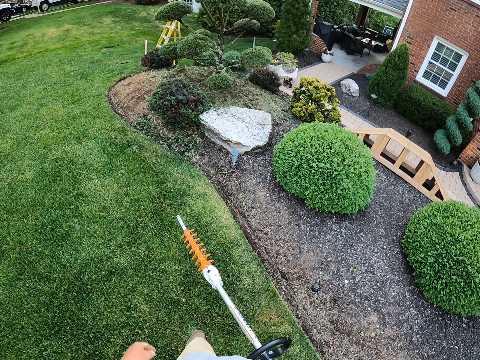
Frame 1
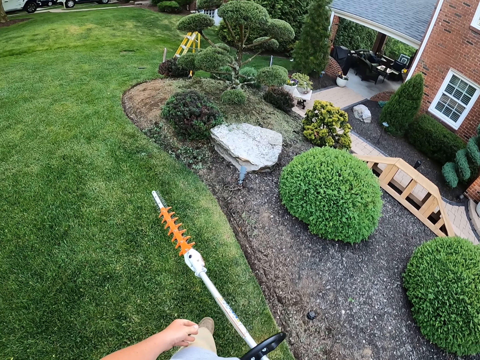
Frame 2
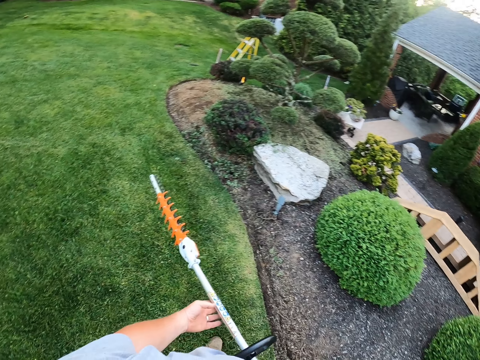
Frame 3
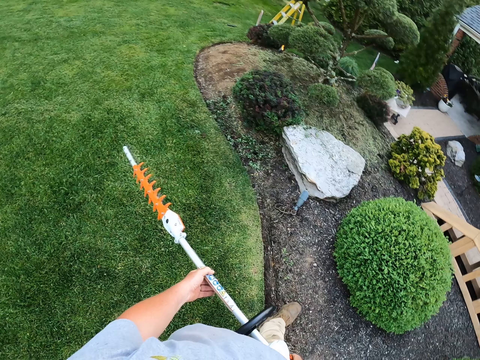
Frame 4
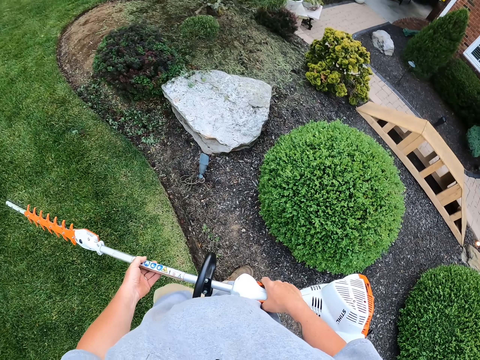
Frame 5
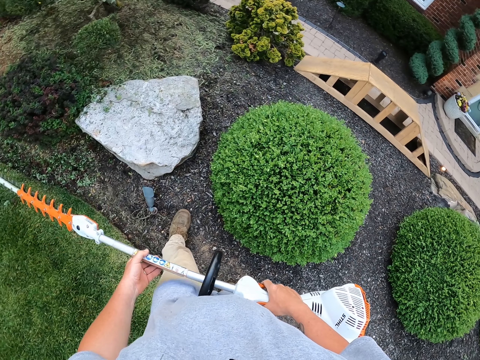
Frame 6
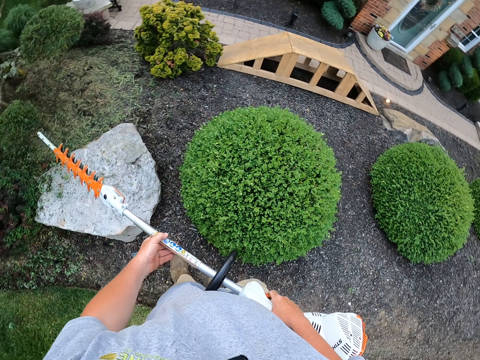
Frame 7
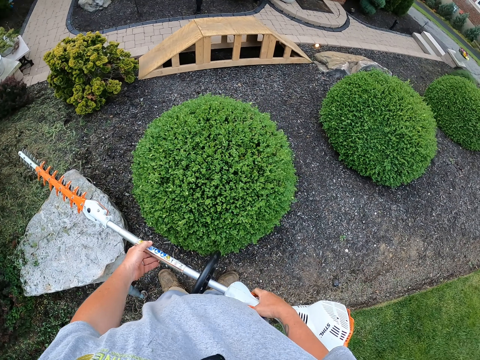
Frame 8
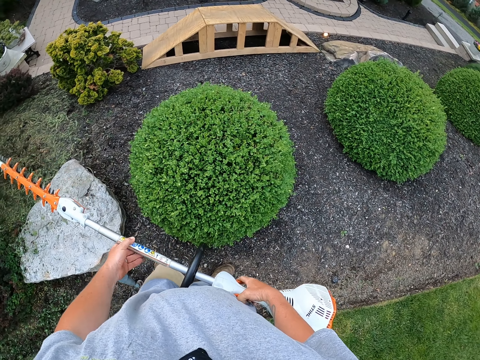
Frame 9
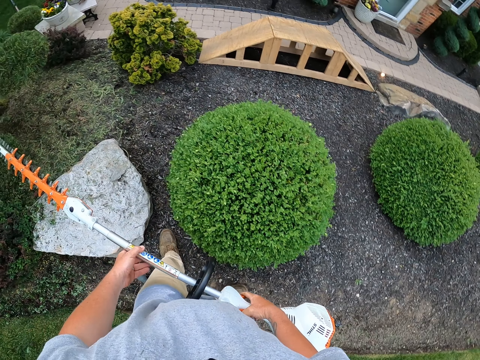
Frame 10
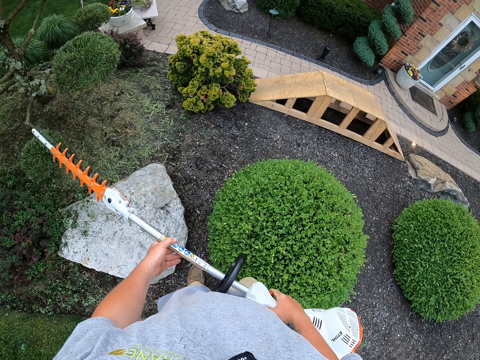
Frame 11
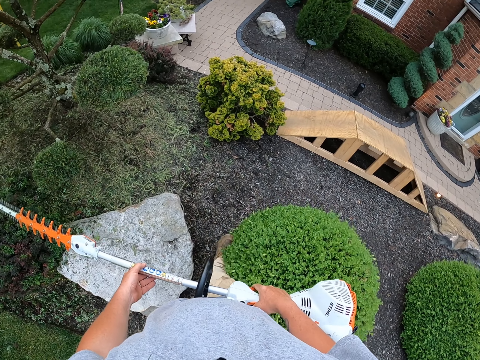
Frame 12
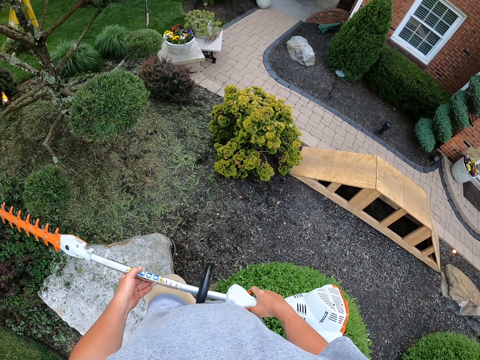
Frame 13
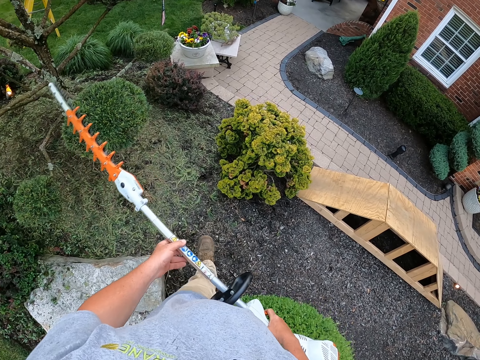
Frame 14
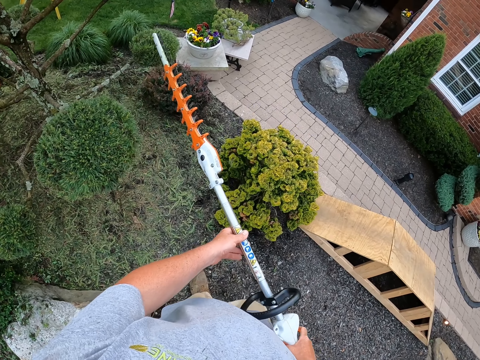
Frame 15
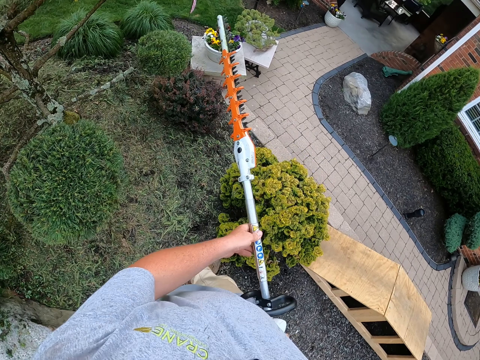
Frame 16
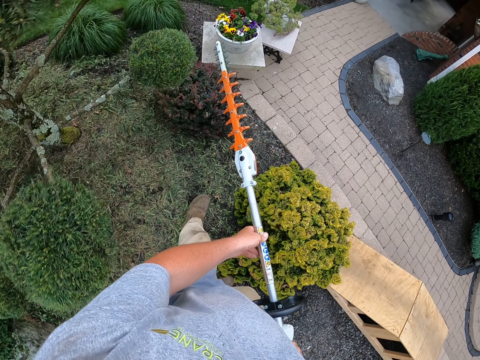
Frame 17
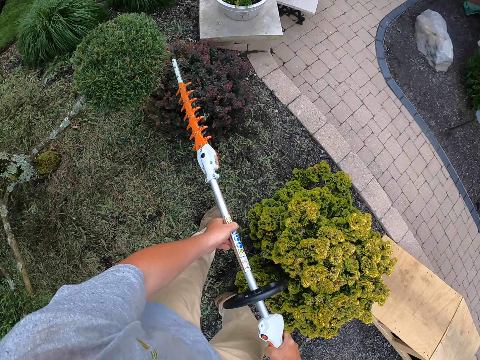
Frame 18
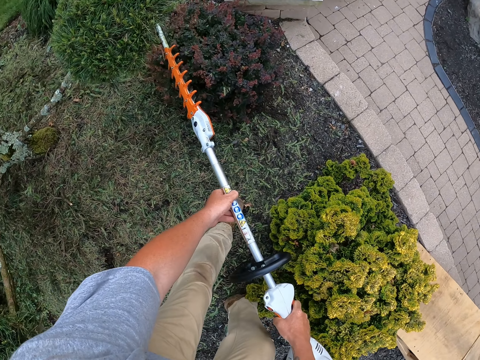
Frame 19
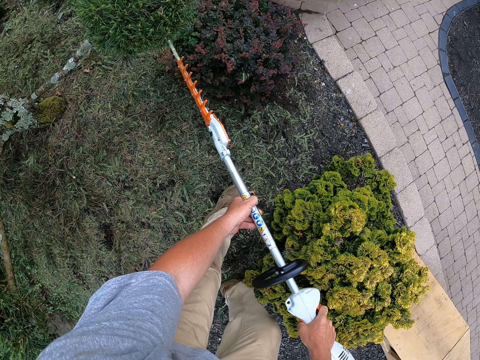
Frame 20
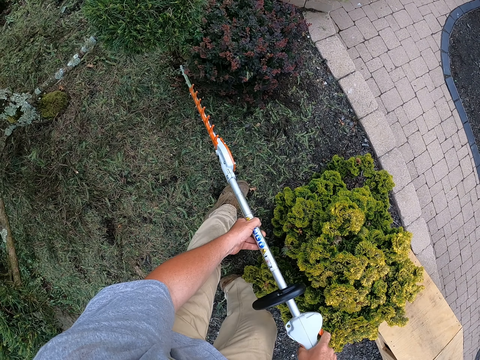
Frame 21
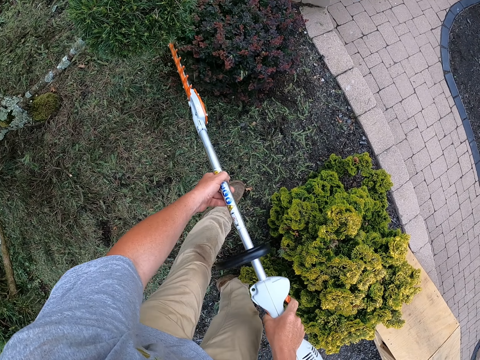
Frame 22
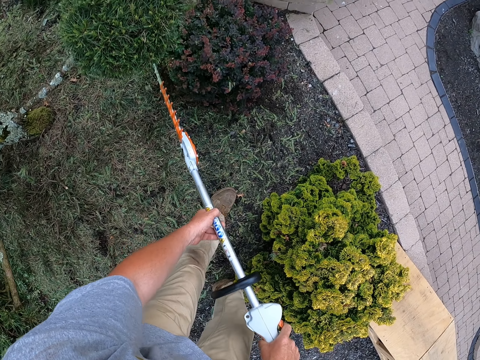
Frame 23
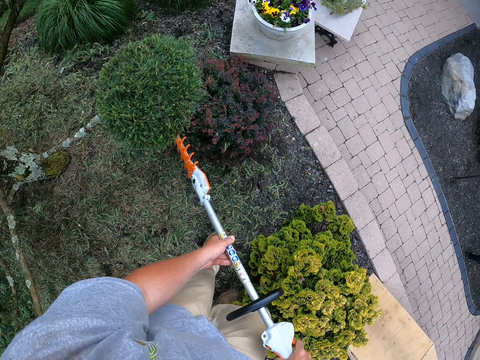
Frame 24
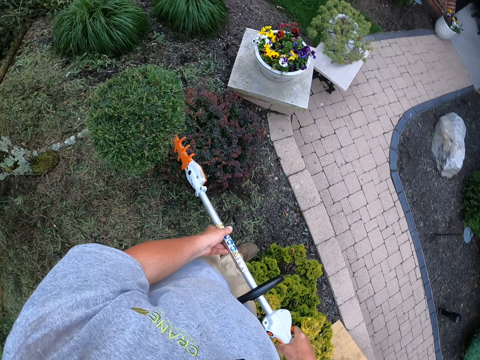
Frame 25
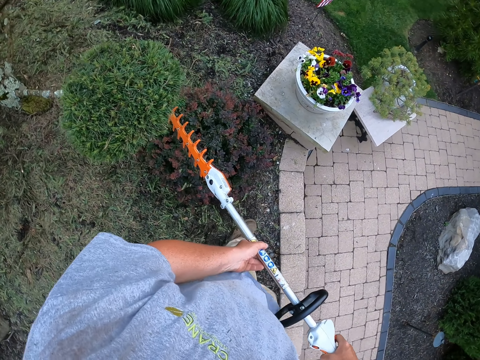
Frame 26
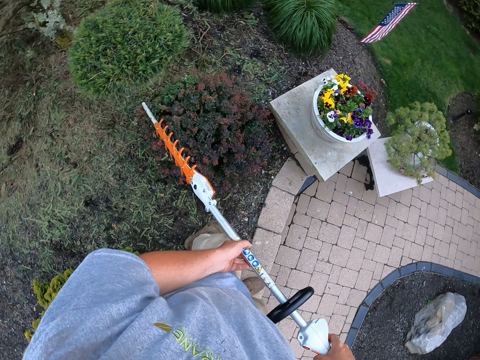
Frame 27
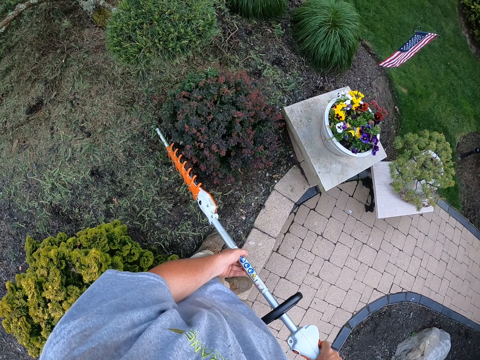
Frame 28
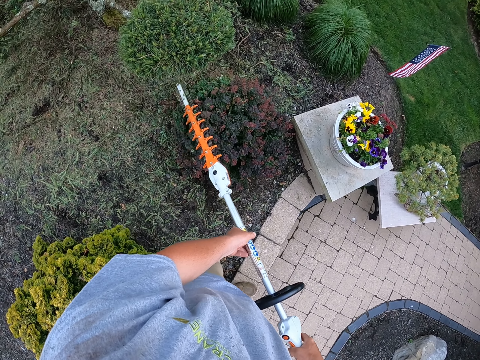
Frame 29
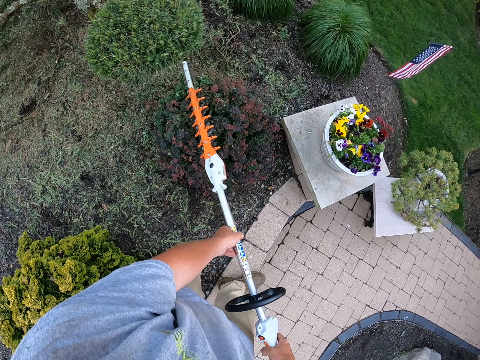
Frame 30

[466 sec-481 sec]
The camera wearer walks around. They cut leaves with a leaves cutting machine.

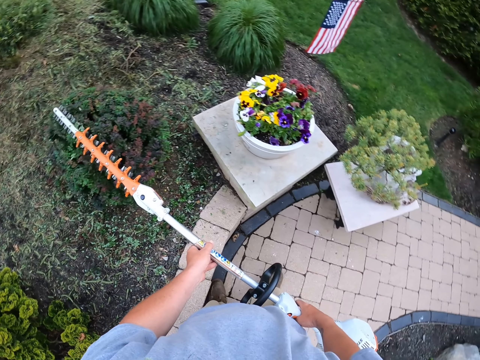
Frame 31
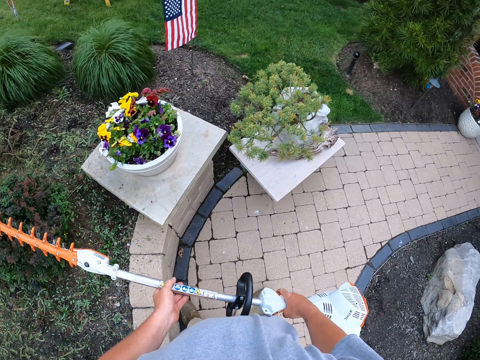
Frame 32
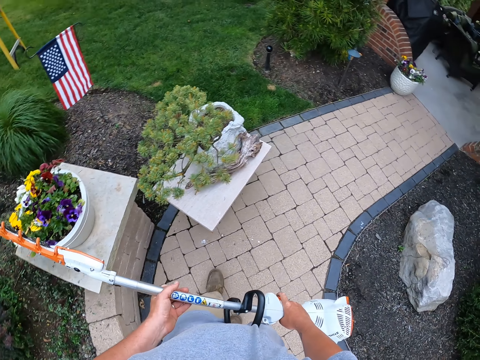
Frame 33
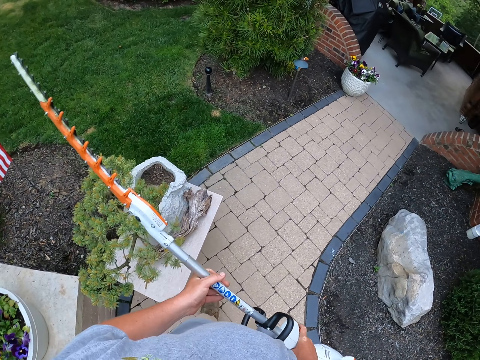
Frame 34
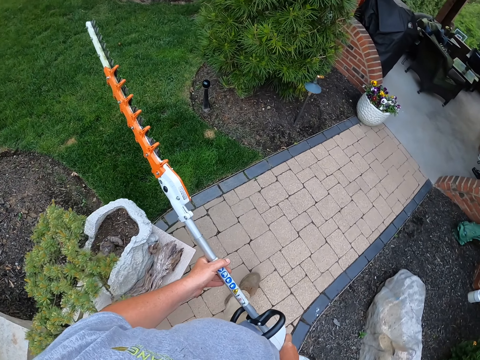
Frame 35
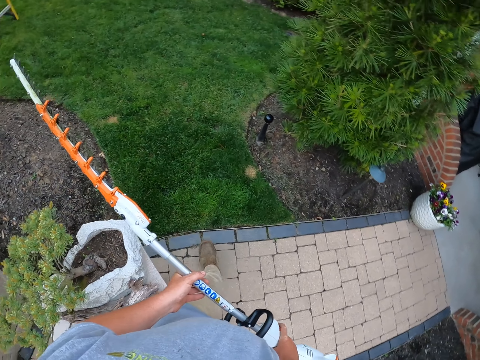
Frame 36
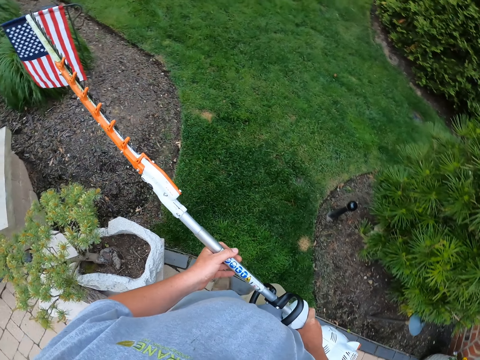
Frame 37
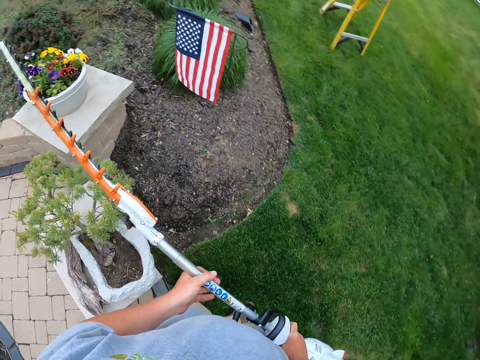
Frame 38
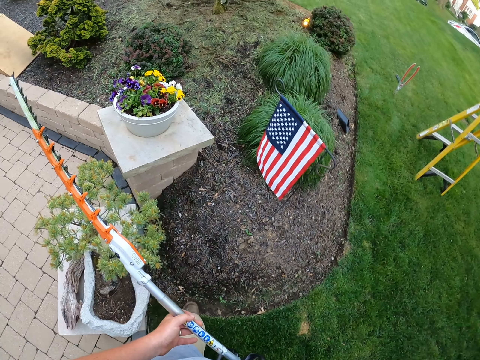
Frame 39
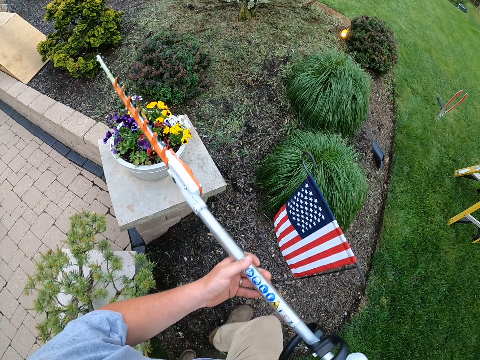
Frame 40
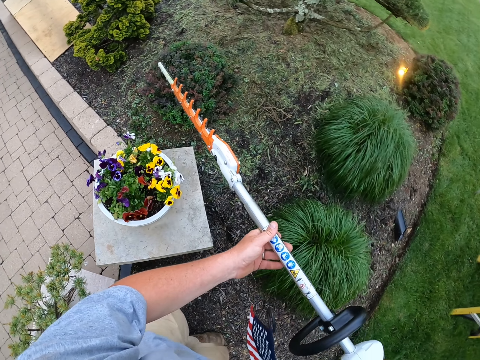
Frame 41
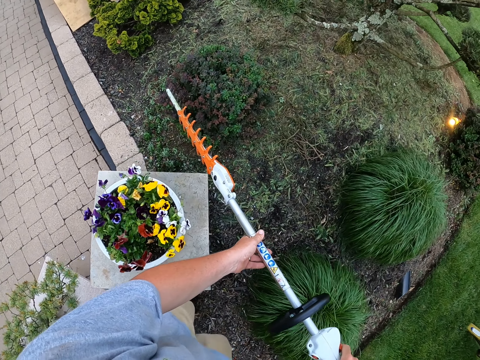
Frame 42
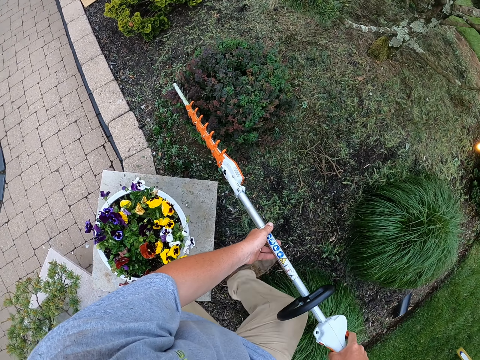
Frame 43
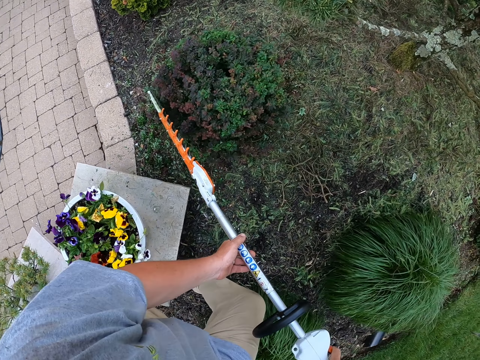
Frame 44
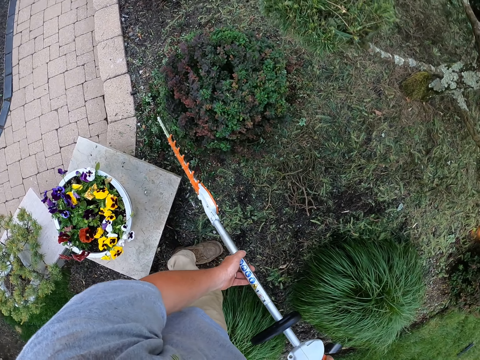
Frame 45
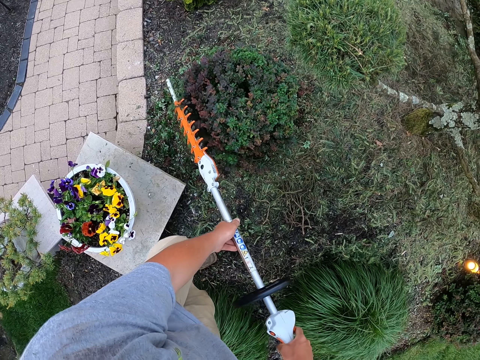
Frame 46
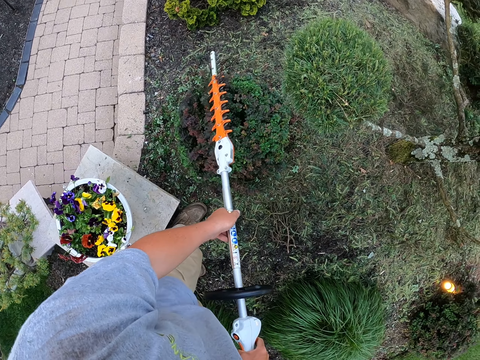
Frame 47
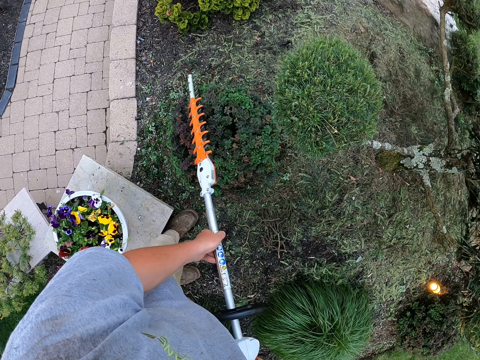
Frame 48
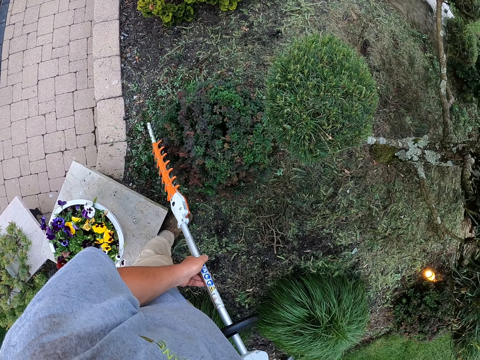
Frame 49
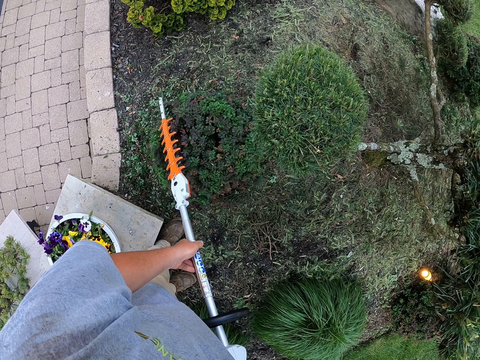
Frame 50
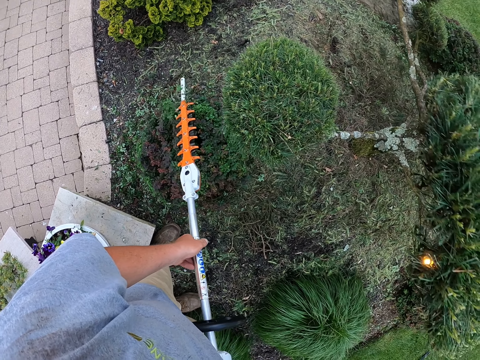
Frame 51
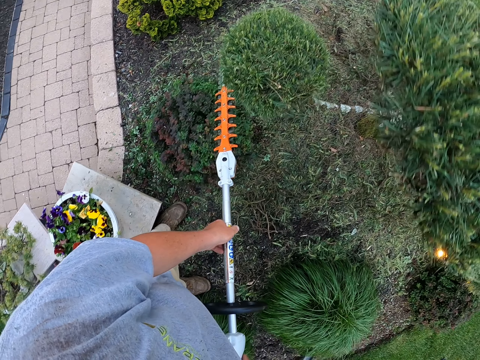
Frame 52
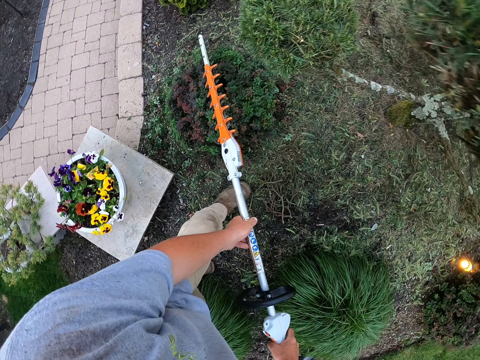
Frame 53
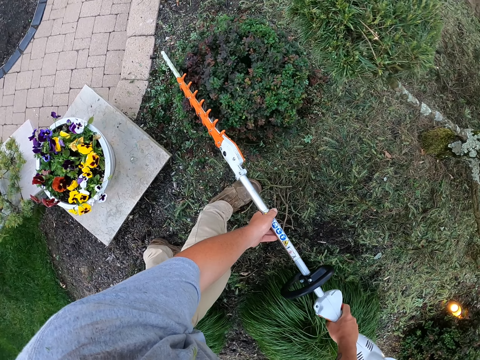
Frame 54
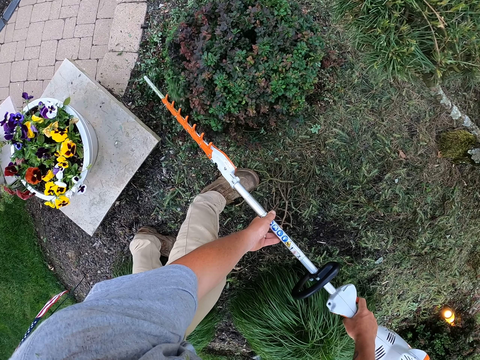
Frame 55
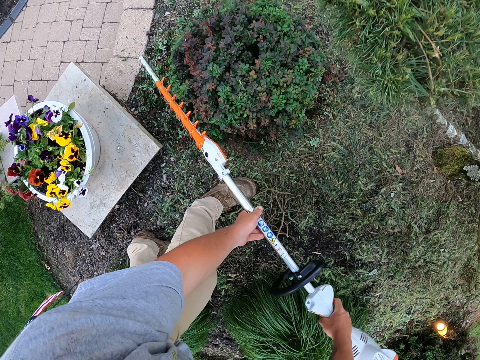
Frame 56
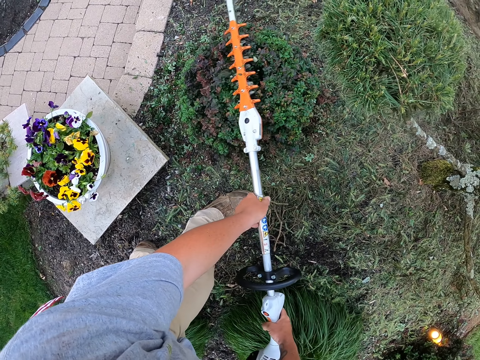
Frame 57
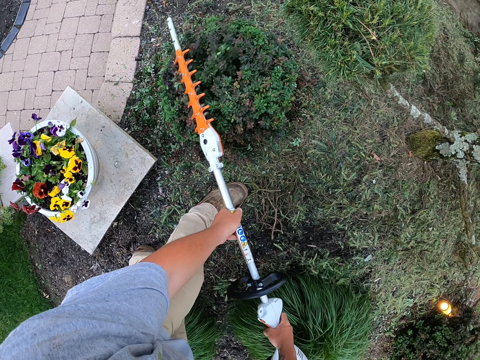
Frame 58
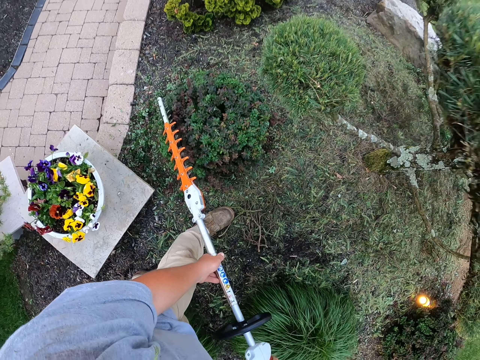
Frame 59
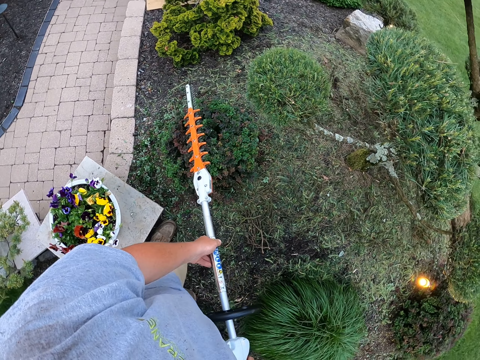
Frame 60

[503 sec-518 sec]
The camera wearer walks in the garden. They cut leaves with a leaves cutter machine.
